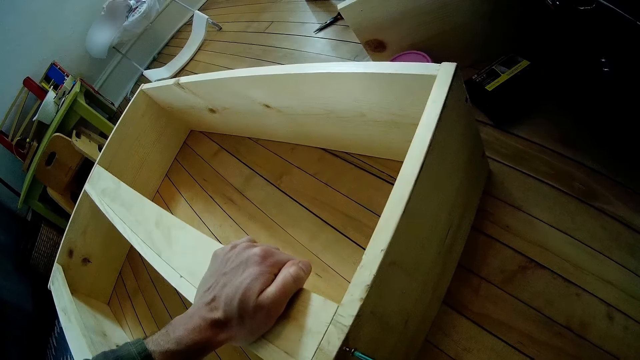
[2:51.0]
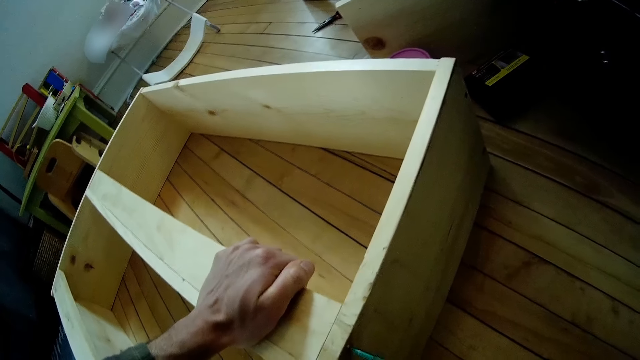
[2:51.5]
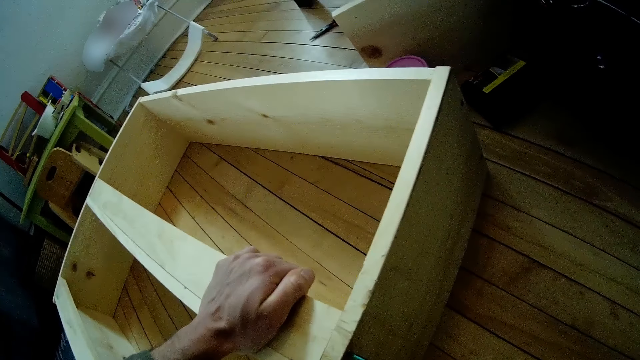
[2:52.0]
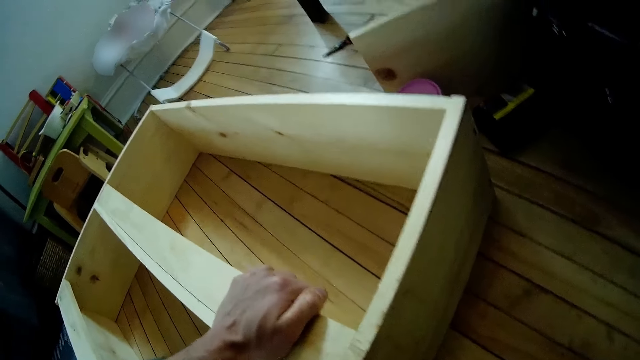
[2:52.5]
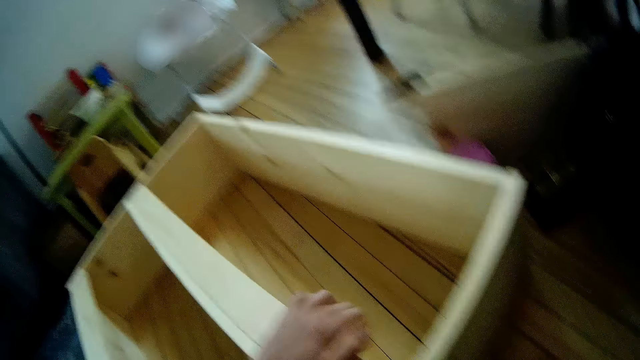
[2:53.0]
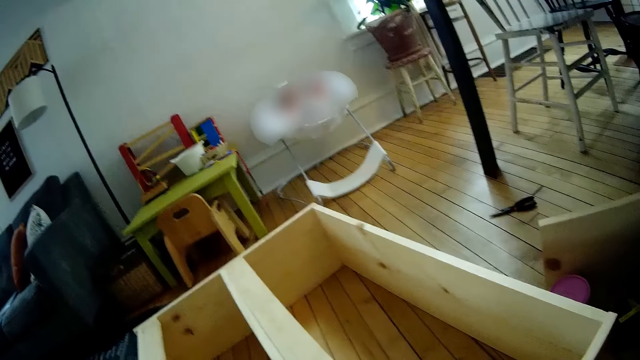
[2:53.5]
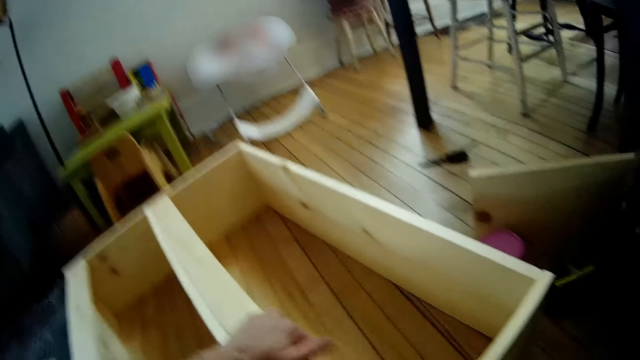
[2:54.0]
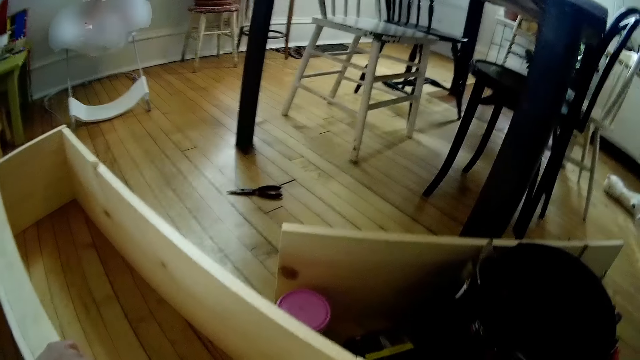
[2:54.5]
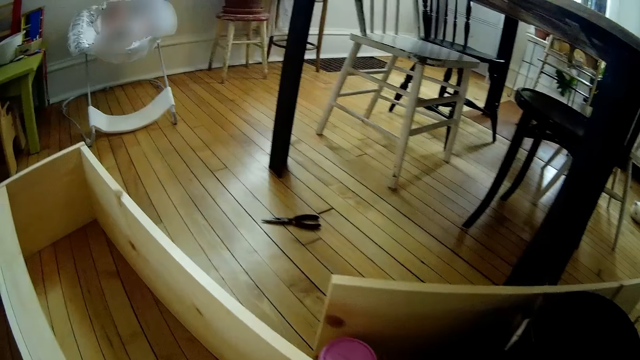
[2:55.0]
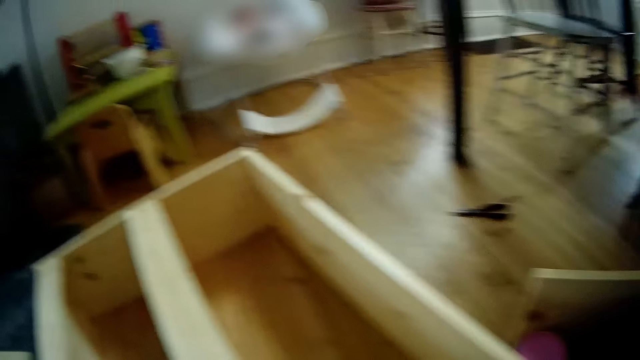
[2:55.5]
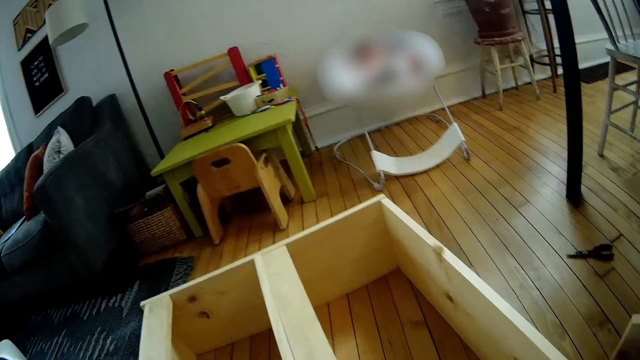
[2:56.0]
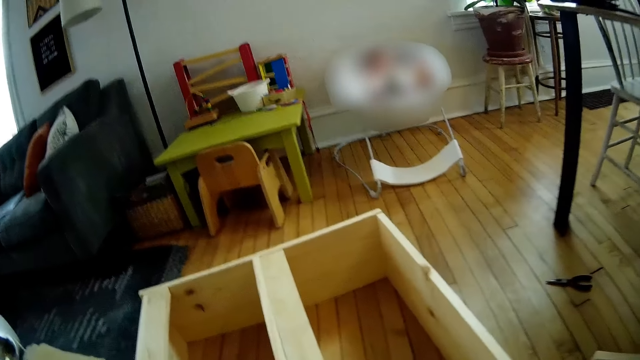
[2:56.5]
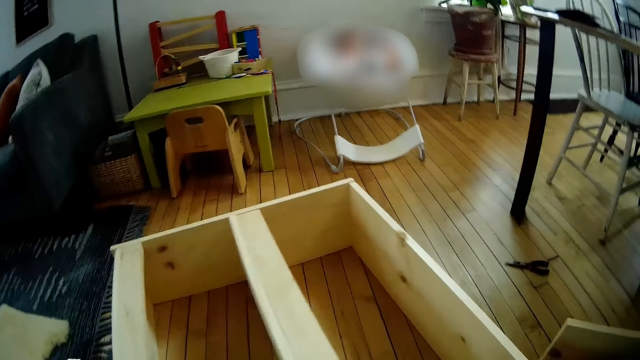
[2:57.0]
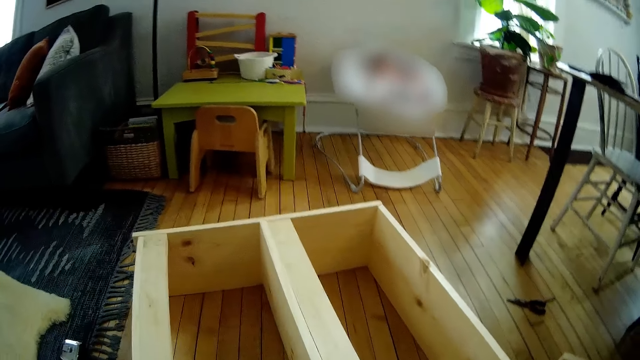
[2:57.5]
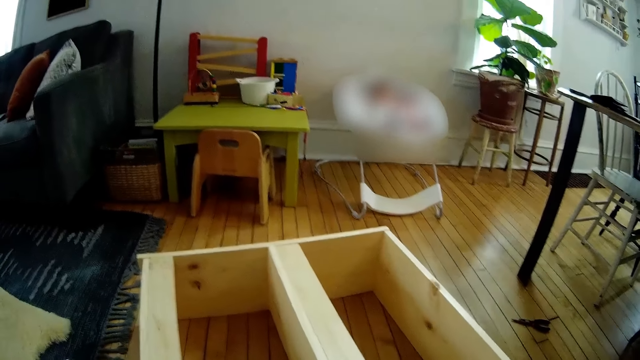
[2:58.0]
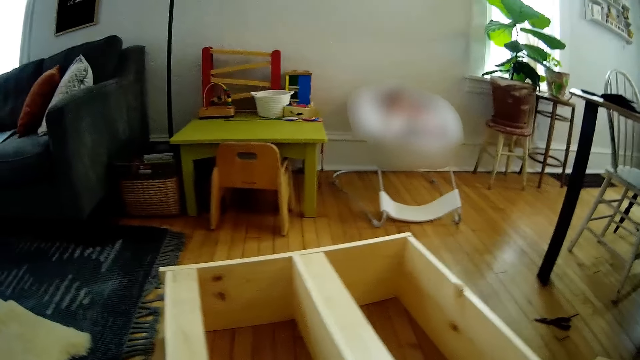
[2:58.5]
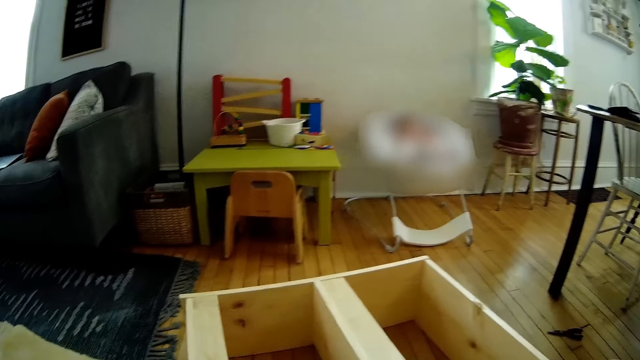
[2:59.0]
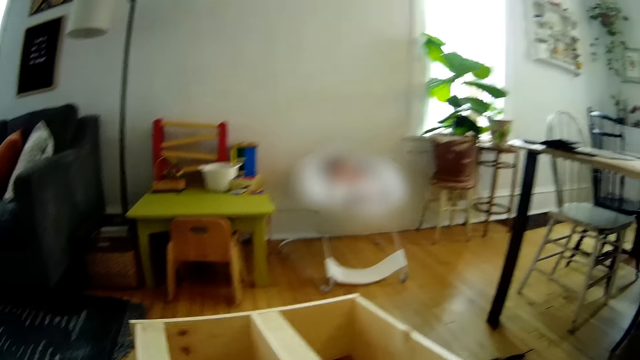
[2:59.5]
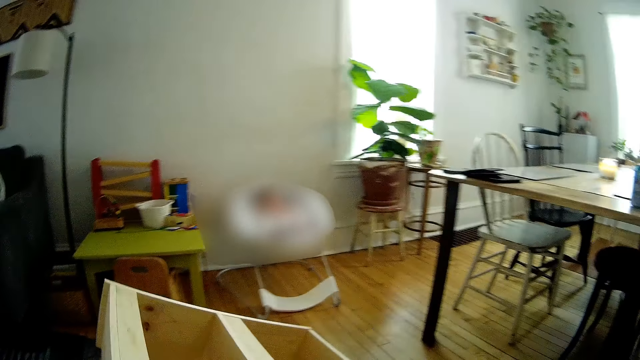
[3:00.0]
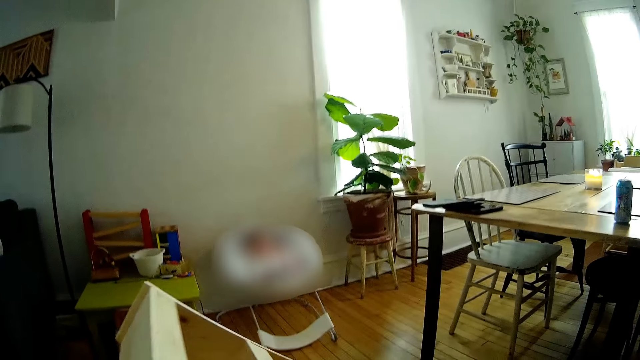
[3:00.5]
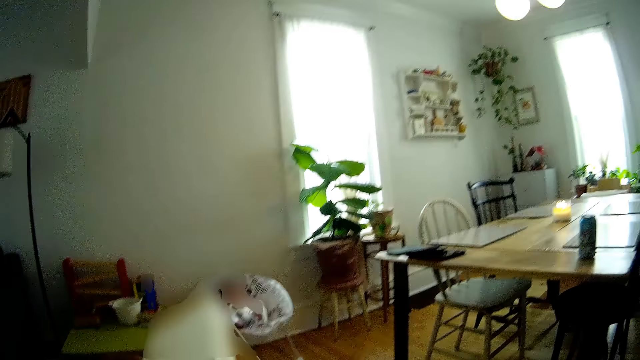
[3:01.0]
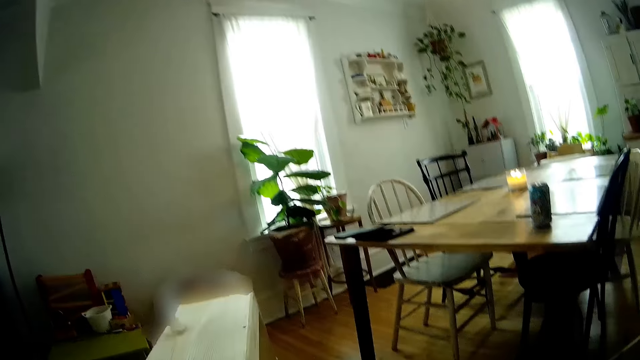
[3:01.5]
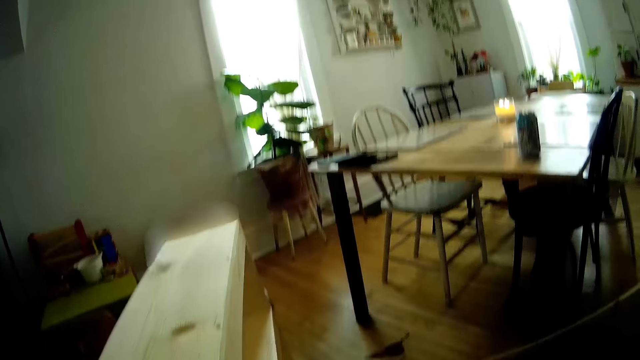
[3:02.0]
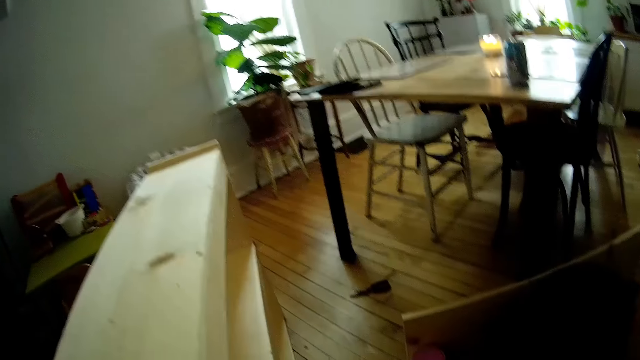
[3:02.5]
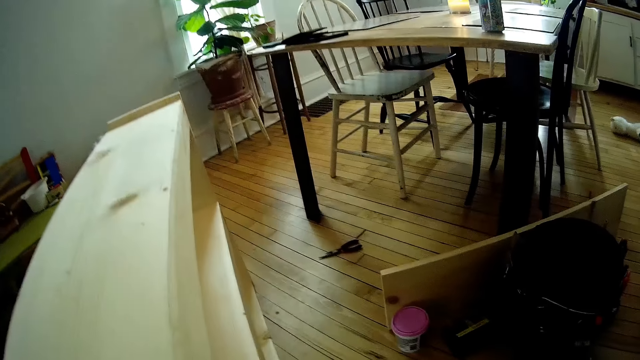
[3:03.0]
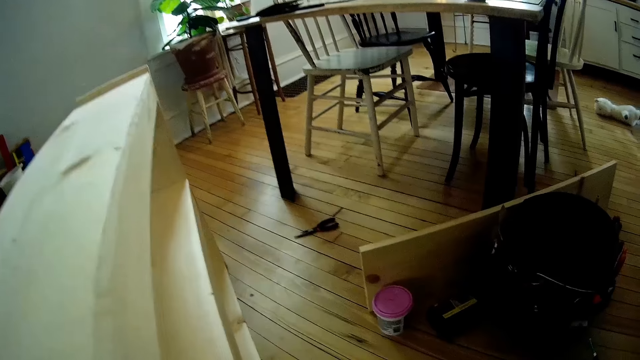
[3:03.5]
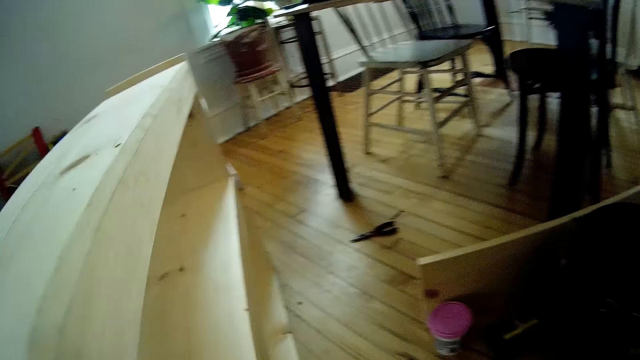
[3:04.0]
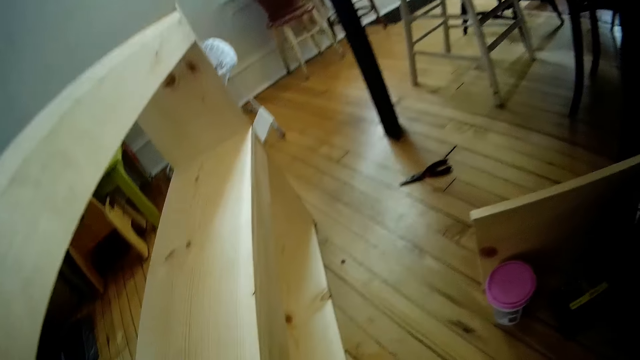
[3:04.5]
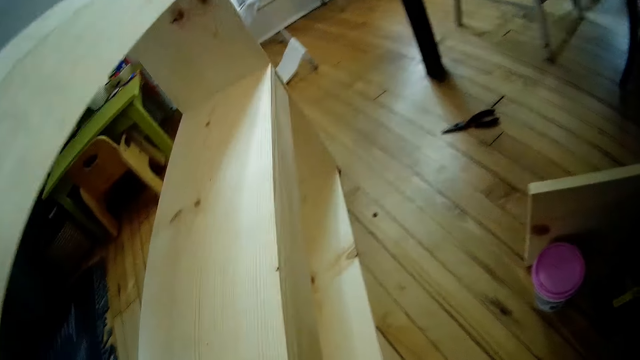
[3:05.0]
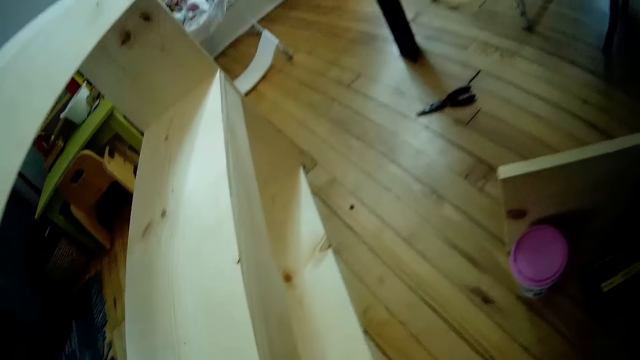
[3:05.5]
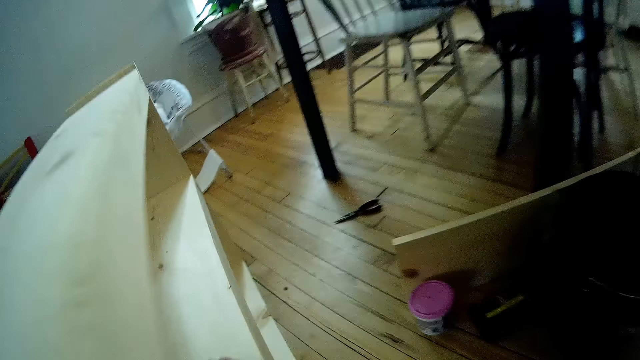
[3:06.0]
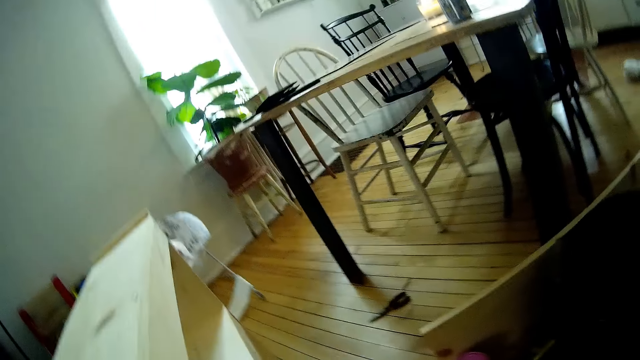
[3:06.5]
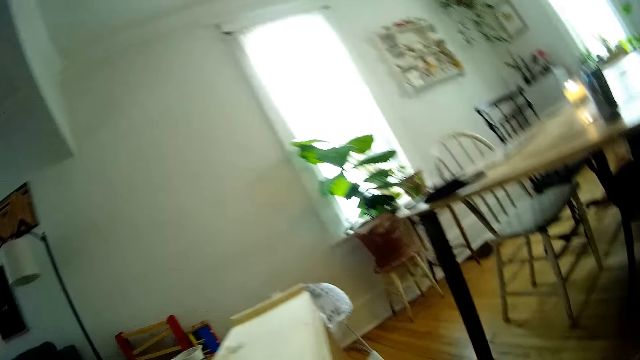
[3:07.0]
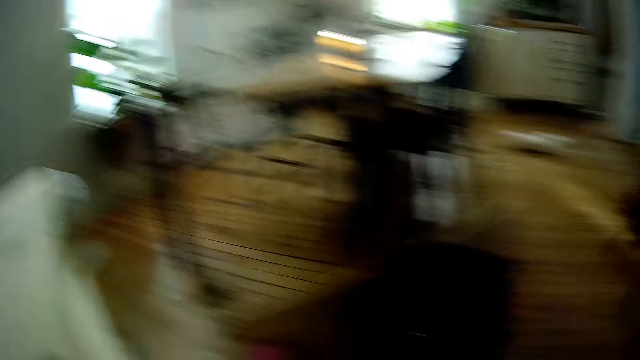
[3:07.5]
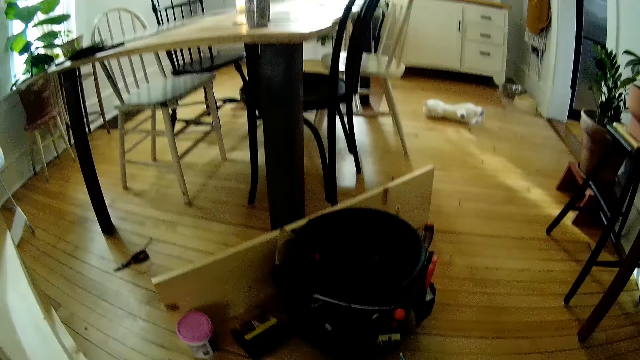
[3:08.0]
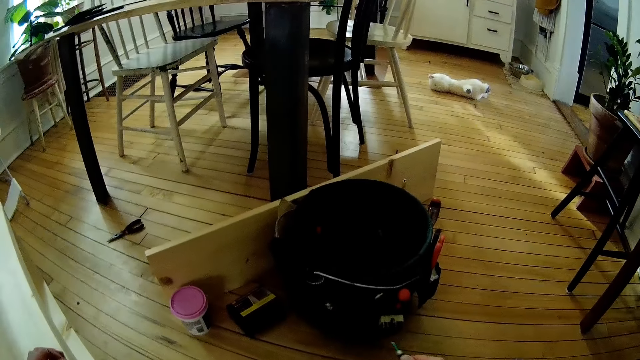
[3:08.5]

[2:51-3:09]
The camera wearer removes his left hand from the wooden furniture. He stares at the wooden structure. He turns the wooden furniture sideways with his hands. He looks around and stares at the wooden structure.

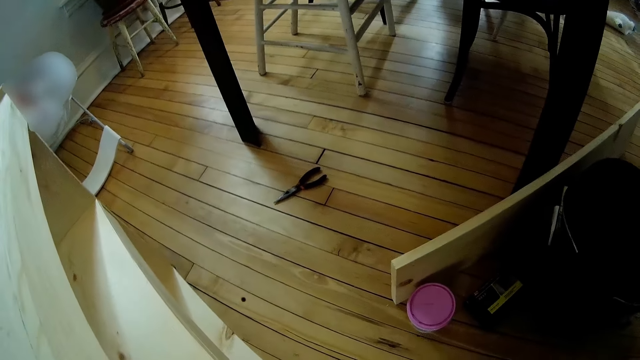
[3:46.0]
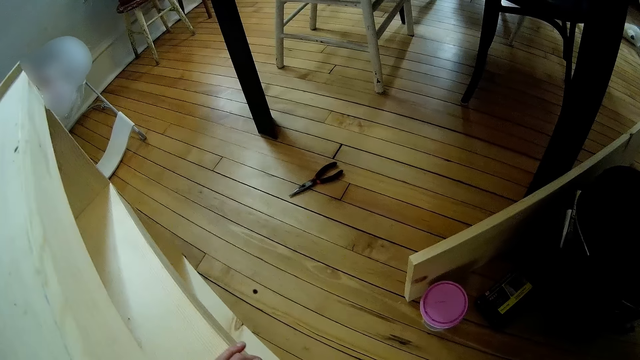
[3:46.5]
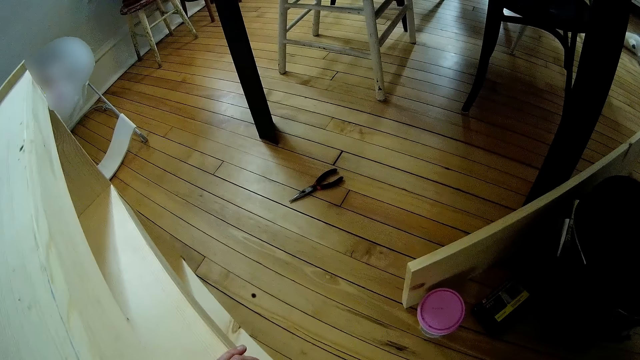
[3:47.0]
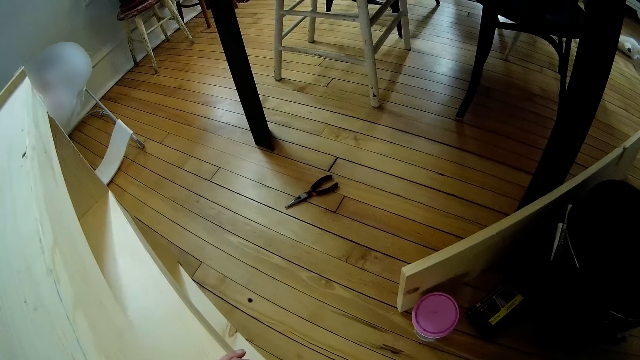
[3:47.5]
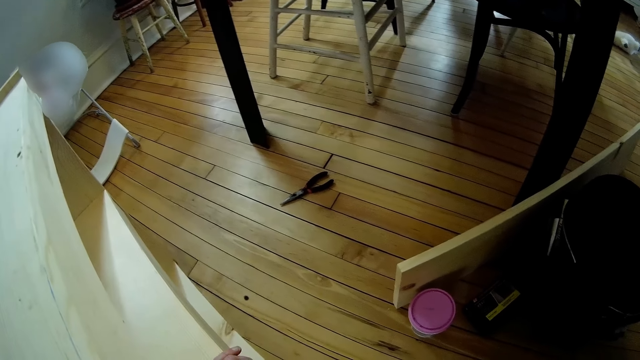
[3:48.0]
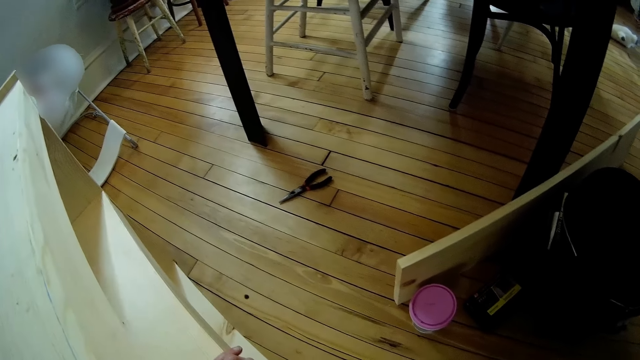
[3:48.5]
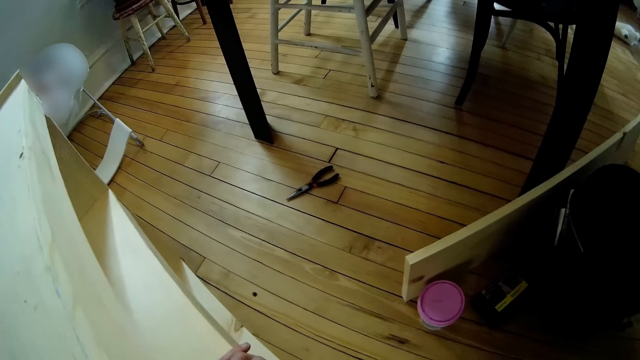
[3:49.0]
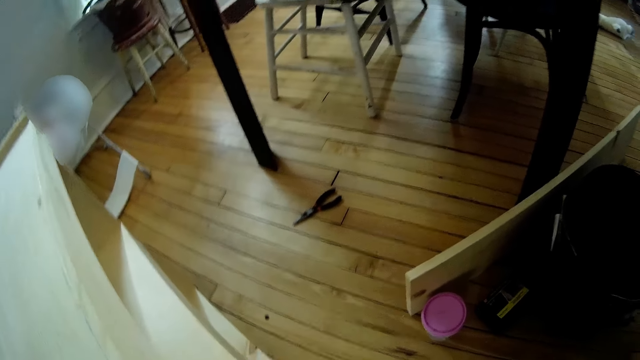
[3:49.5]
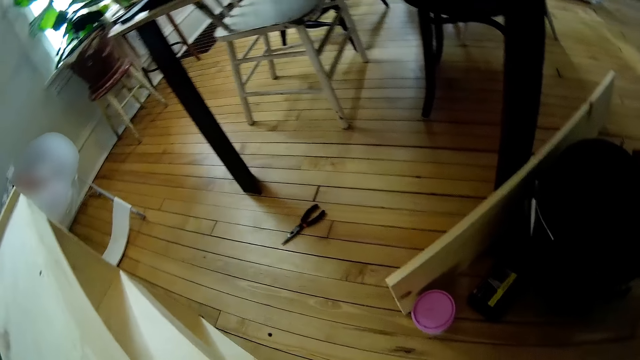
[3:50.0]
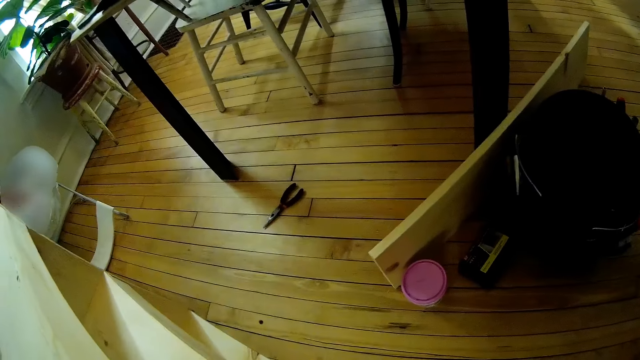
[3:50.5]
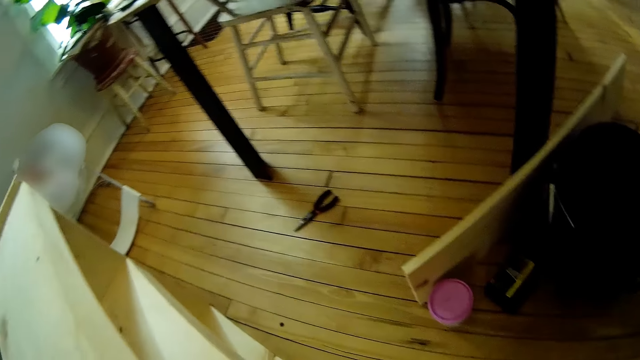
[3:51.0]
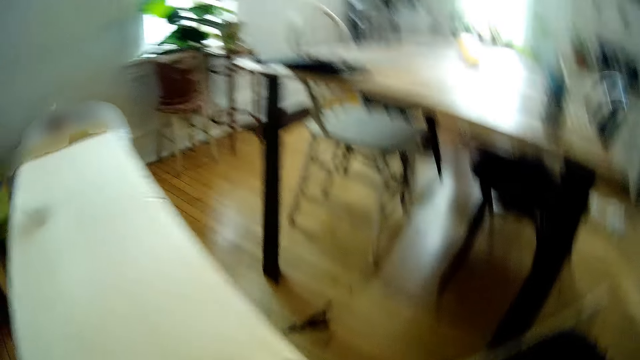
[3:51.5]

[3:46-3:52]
The camera wearer touches the wooden structure.
